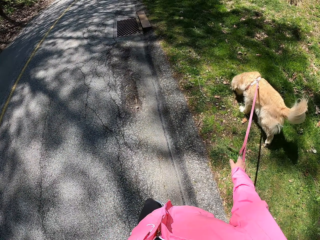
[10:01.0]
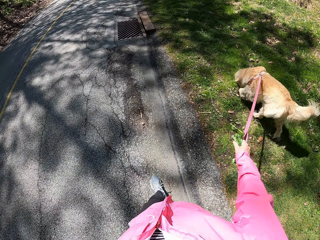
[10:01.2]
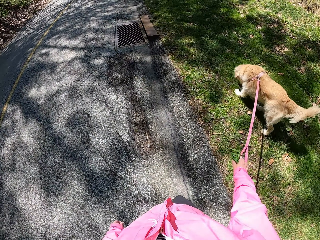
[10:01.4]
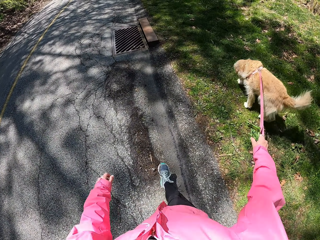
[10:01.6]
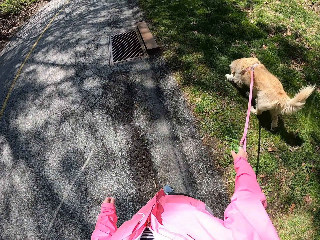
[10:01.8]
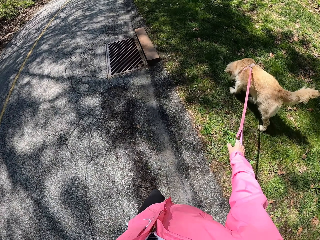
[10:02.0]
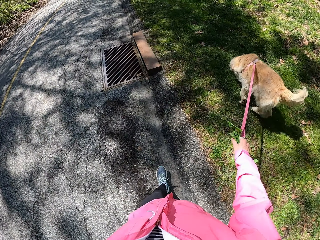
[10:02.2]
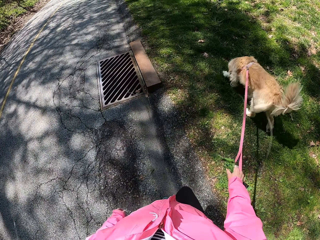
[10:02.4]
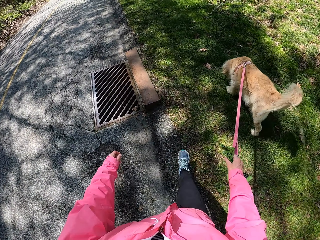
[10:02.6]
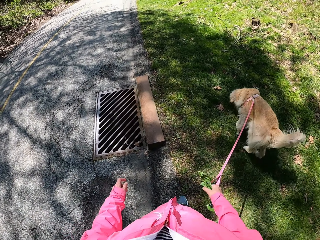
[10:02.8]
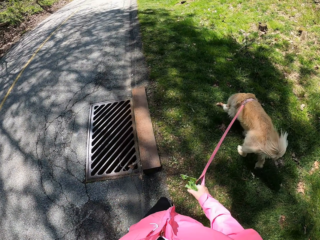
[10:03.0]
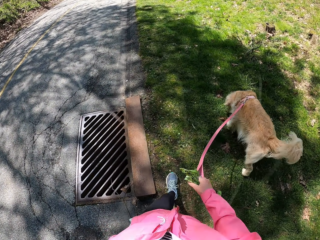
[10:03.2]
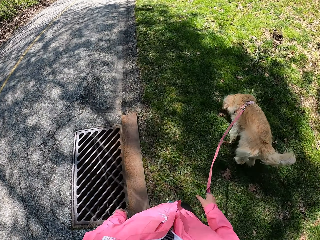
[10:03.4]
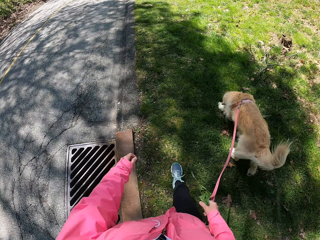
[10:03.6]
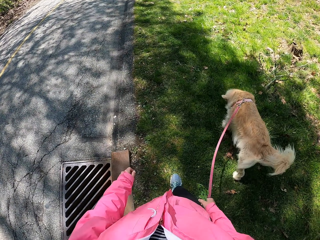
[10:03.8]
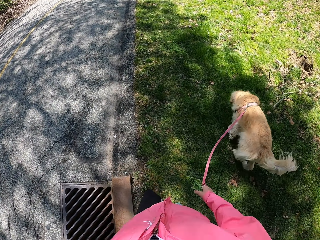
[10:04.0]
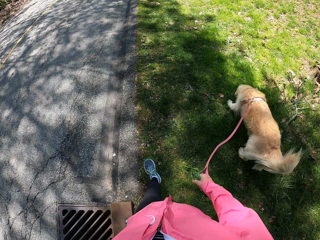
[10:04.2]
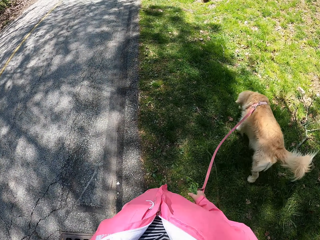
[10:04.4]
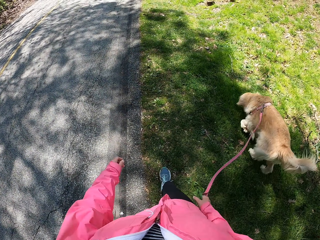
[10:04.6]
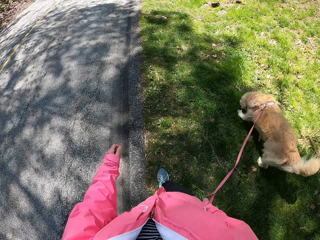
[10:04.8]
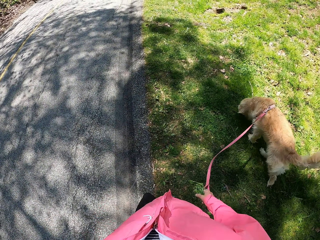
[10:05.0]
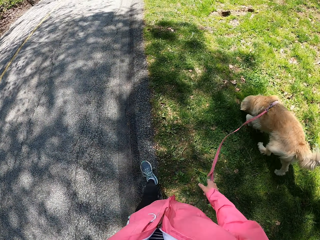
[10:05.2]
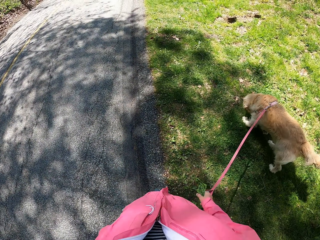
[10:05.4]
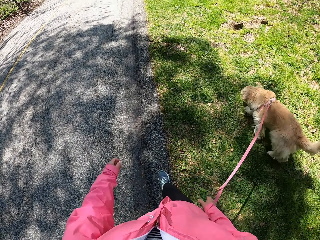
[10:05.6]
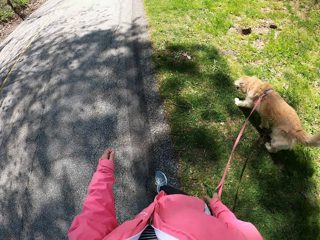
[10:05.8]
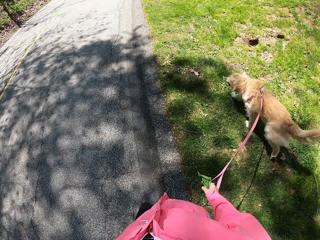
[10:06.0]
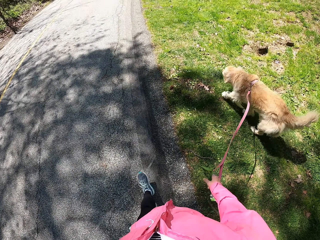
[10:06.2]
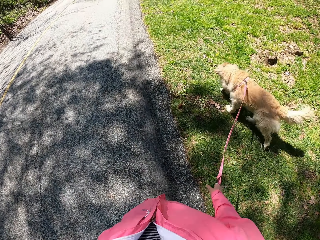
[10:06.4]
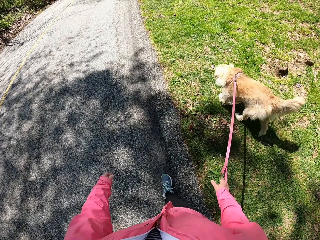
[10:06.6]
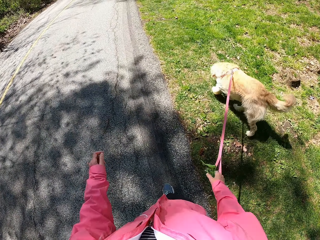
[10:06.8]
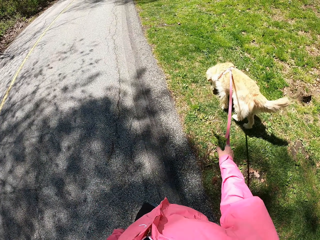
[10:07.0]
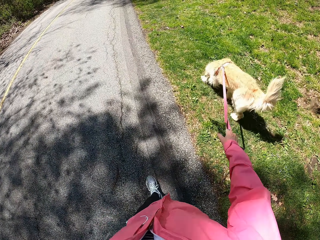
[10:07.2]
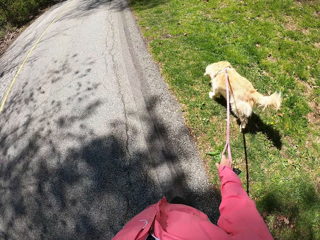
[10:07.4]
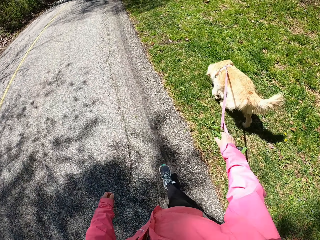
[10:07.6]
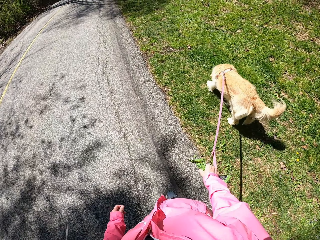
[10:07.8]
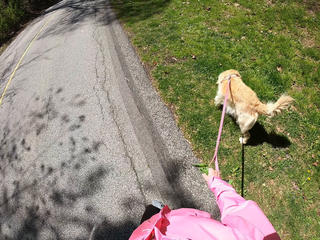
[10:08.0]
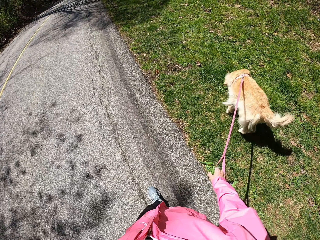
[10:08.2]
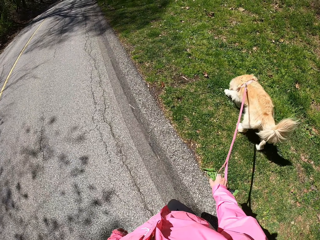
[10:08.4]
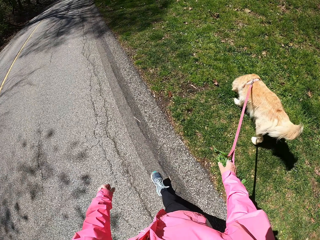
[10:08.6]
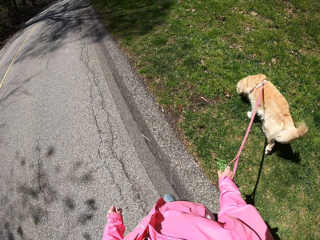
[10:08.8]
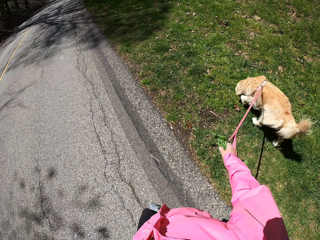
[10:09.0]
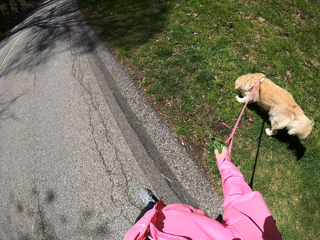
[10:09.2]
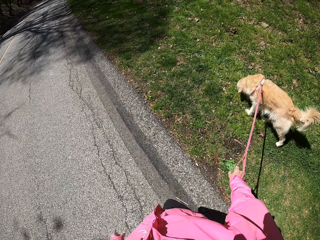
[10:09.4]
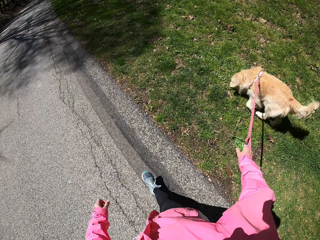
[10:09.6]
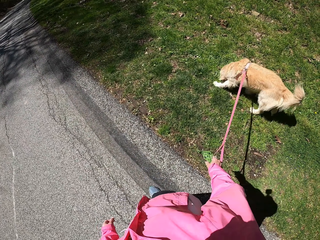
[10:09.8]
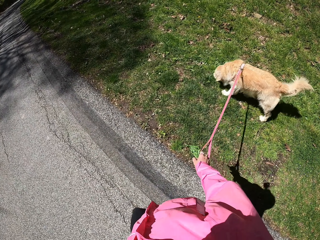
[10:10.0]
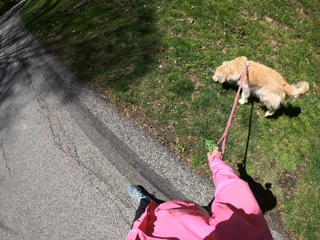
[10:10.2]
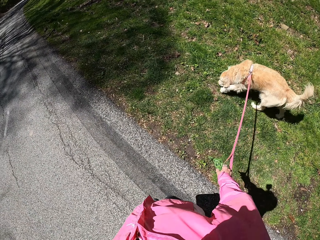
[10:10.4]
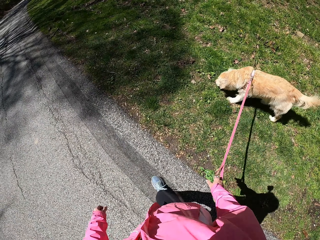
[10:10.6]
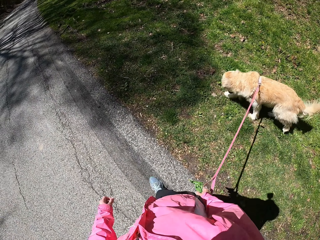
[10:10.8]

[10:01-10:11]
The camera wearer walks on the grass. They walk on the road.

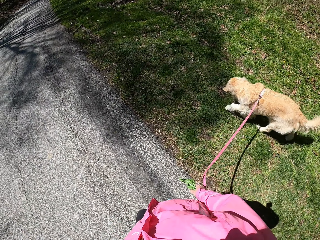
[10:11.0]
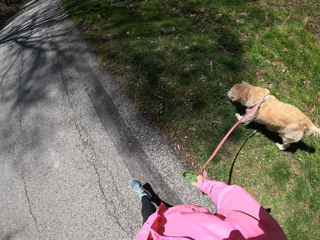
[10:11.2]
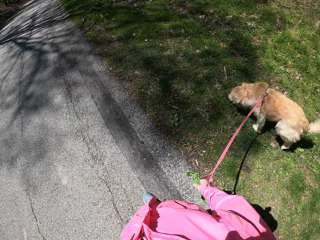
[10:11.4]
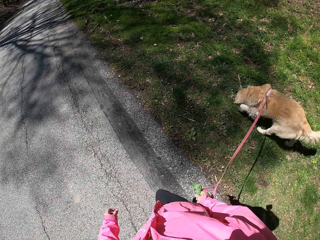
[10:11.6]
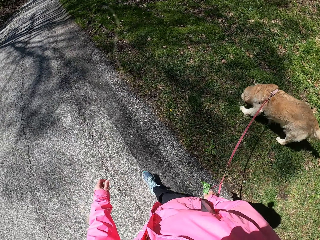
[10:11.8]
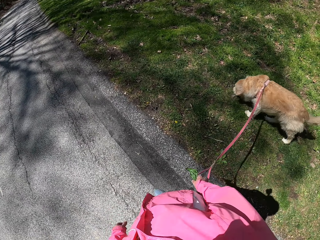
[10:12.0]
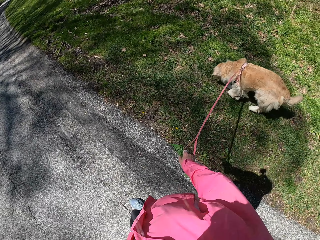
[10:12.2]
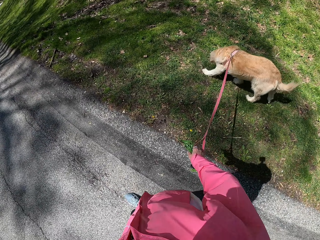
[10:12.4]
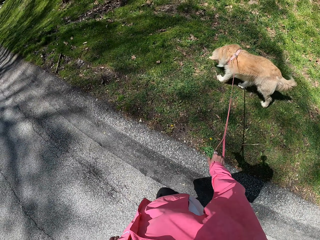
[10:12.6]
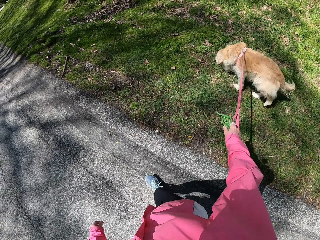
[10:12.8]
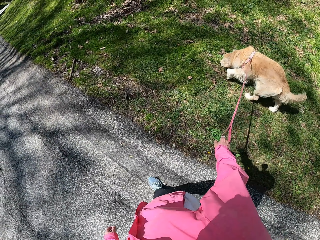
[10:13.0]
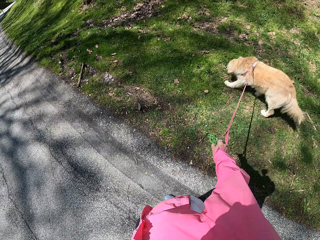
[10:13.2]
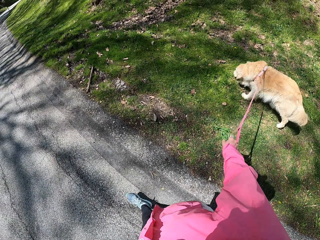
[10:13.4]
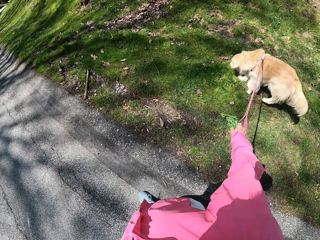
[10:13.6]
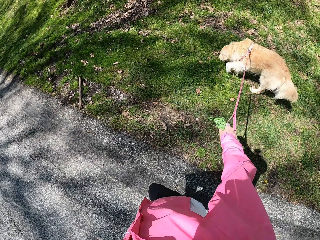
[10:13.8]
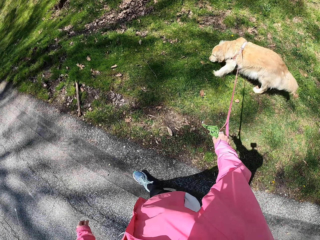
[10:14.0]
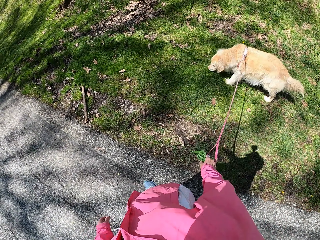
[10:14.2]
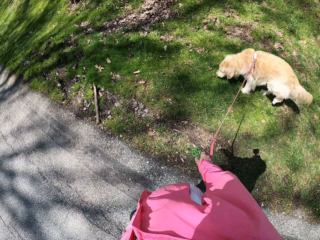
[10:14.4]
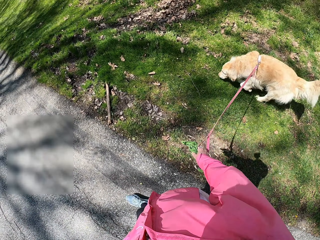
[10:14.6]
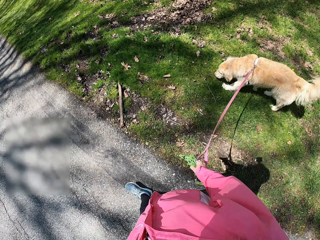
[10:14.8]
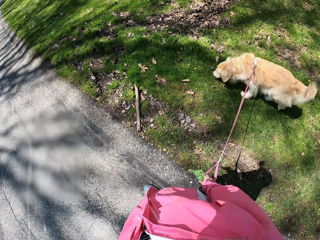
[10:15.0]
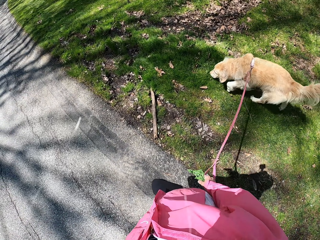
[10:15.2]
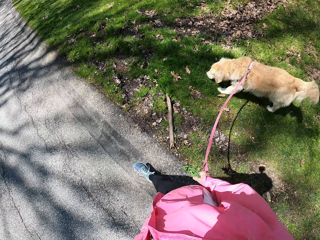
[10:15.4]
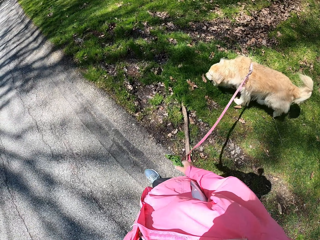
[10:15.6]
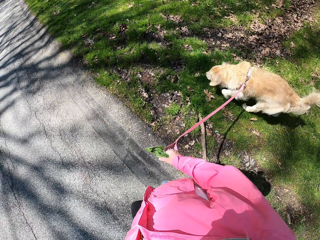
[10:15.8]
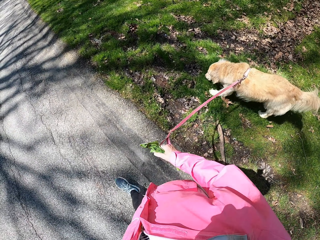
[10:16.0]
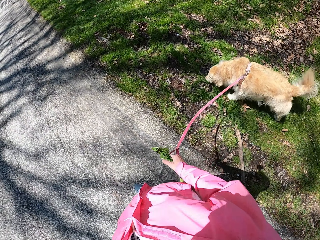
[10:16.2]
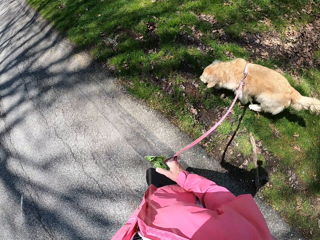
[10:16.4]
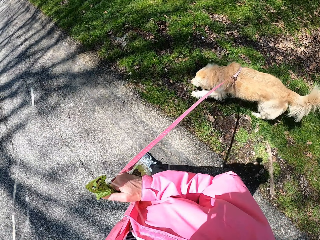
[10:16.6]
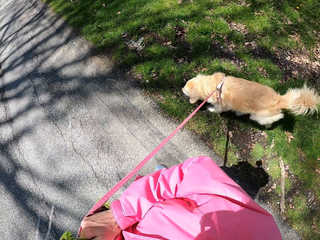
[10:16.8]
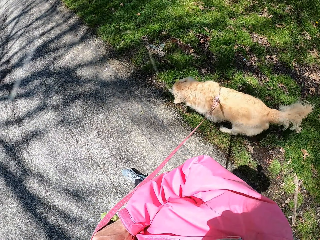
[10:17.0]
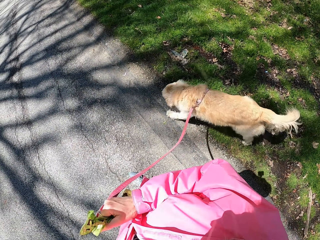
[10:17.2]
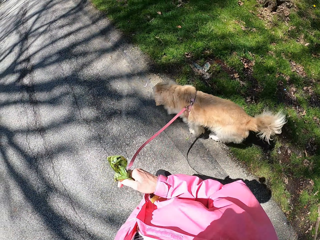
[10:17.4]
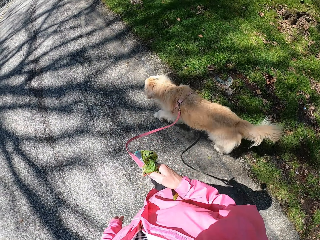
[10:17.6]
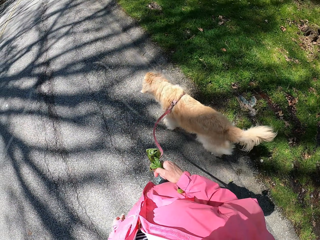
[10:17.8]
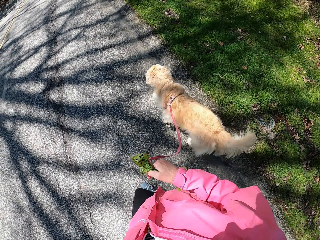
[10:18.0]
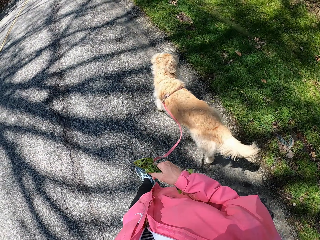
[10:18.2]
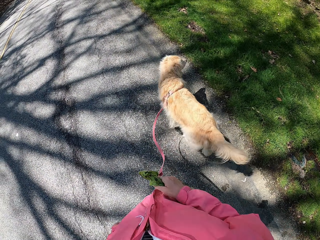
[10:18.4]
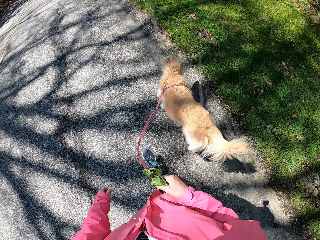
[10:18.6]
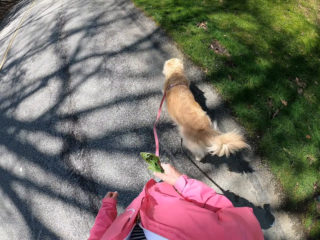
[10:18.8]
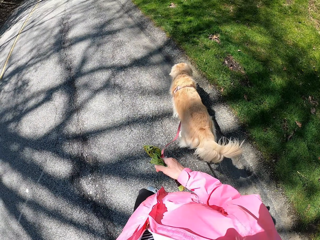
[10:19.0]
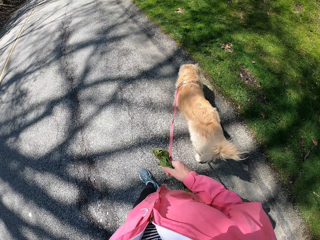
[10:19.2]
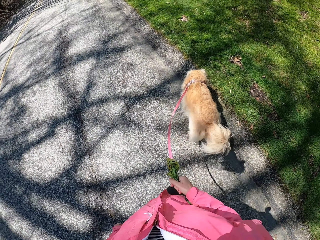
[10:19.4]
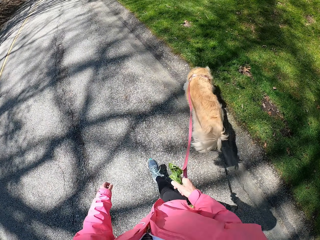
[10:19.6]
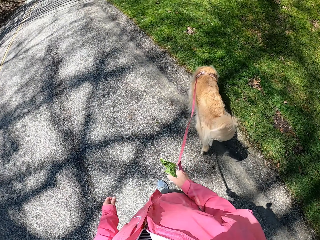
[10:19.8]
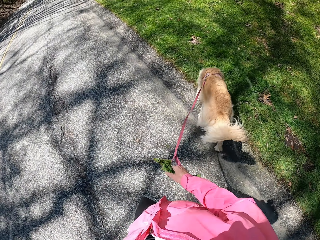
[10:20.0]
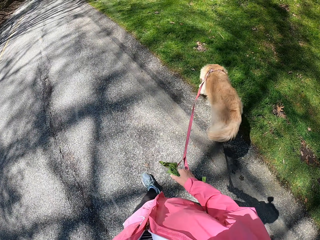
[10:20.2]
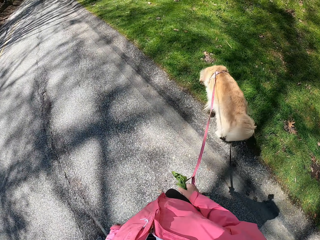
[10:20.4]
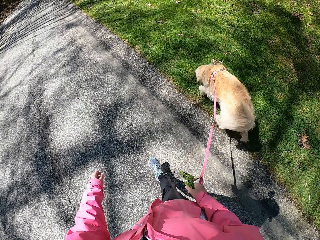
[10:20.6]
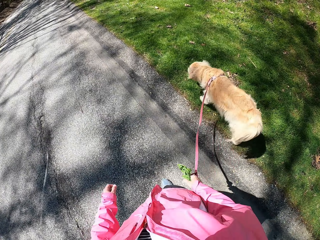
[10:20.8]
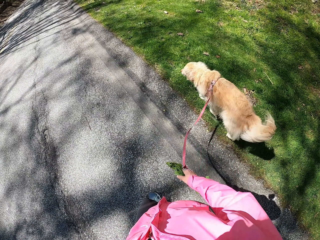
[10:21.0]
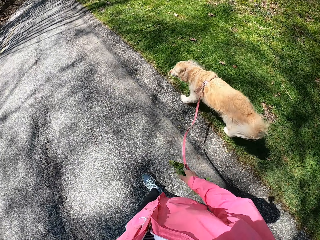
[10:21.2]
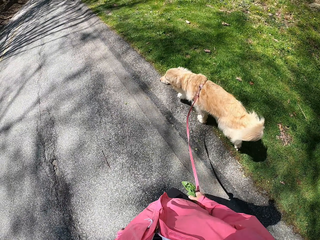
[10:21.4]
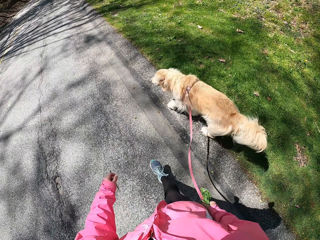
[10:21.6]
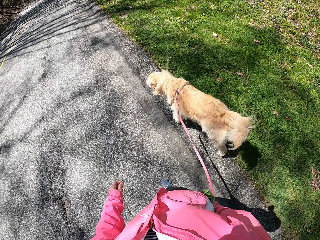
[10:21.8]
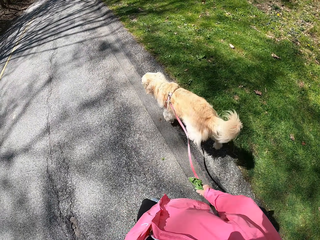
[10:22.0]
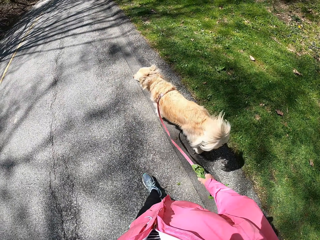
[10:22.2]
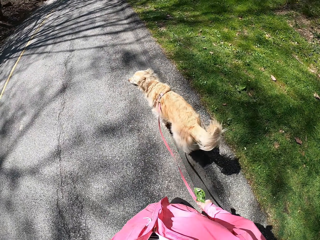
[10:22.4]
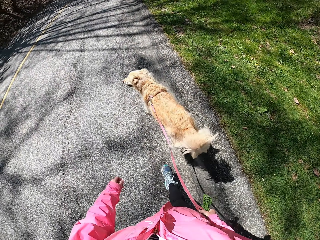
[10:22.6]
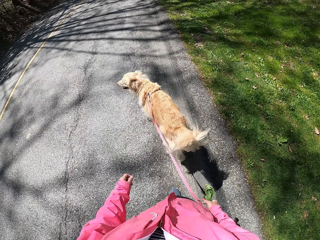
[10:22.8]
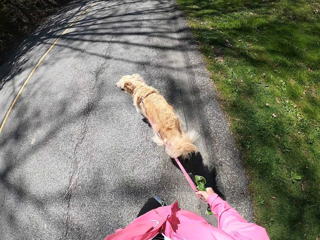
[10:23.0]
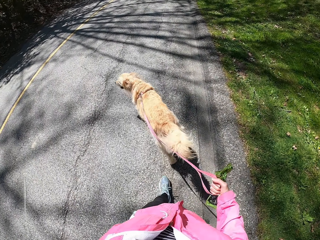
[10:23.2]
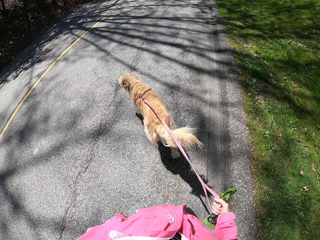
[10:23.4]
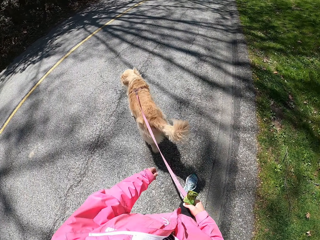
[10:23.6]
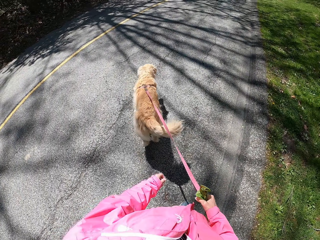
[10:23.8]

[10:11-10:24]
The camera wearer slows down with the dog. They pull the dog.
